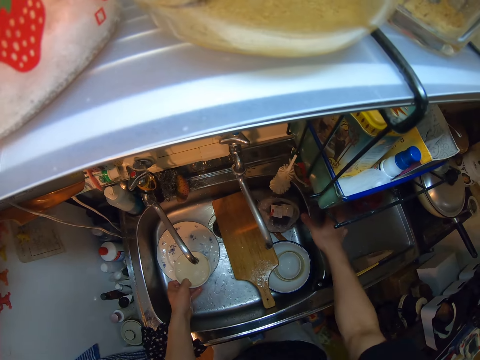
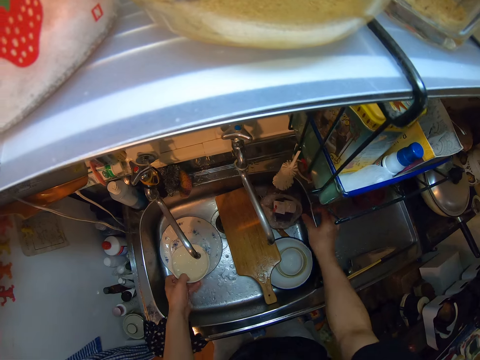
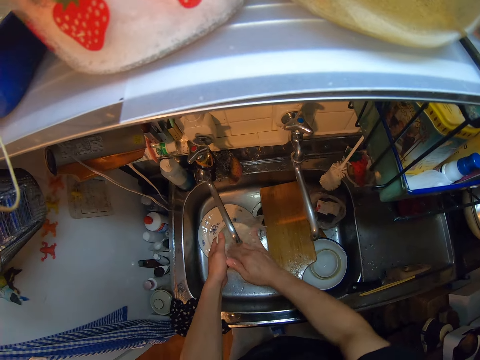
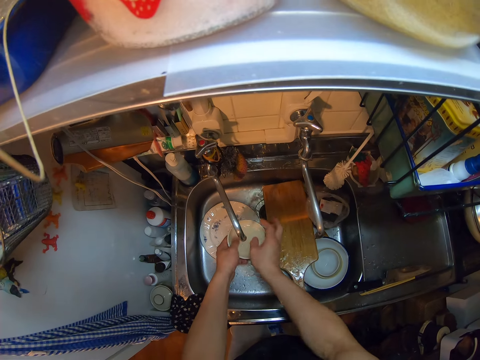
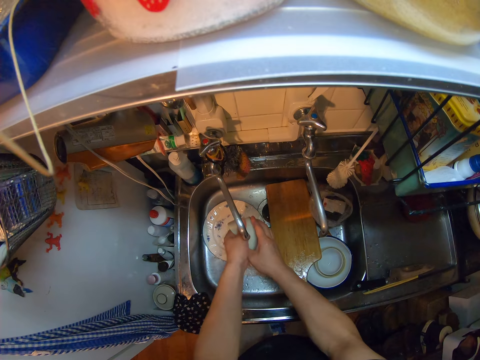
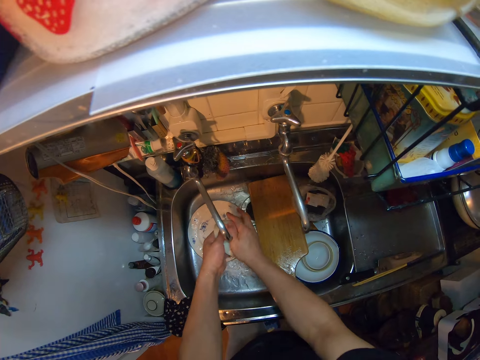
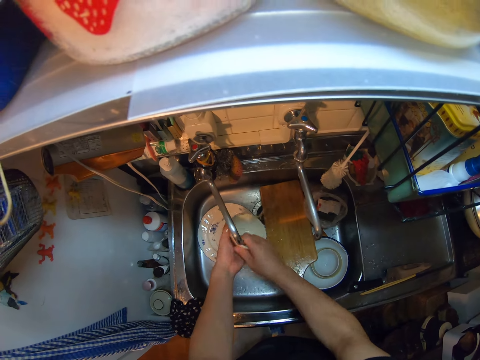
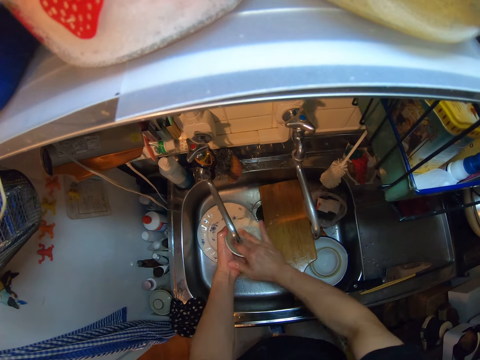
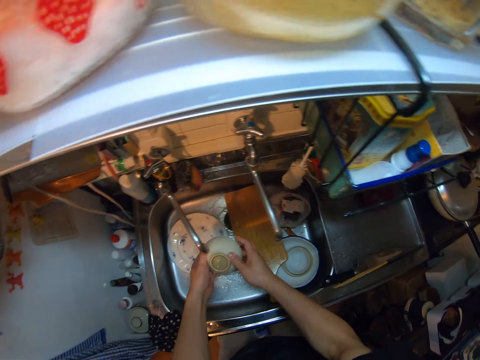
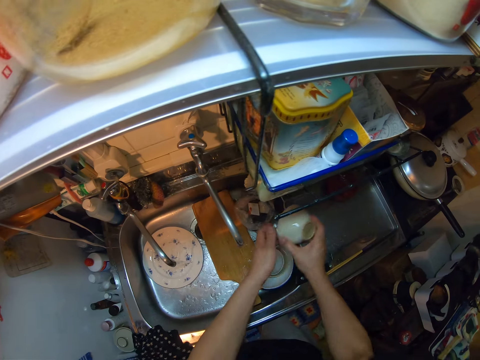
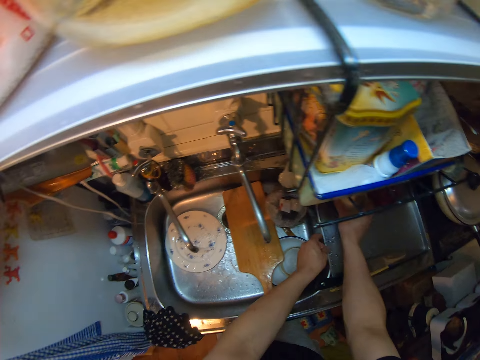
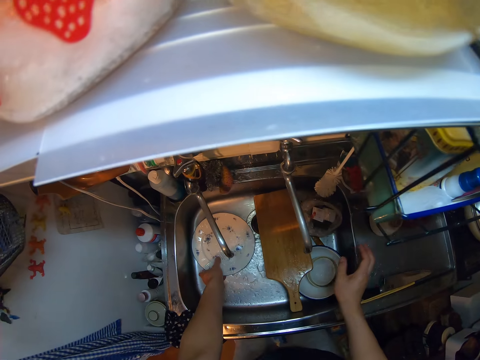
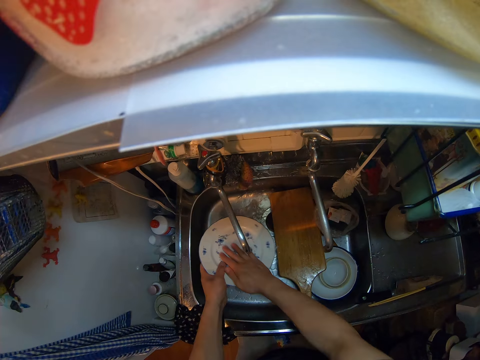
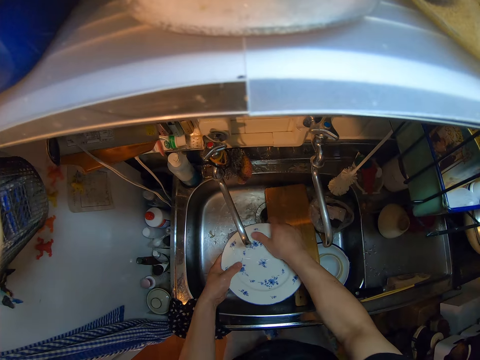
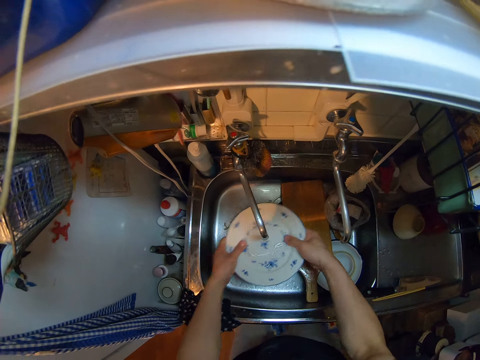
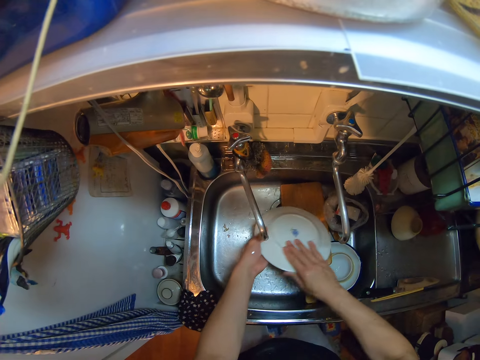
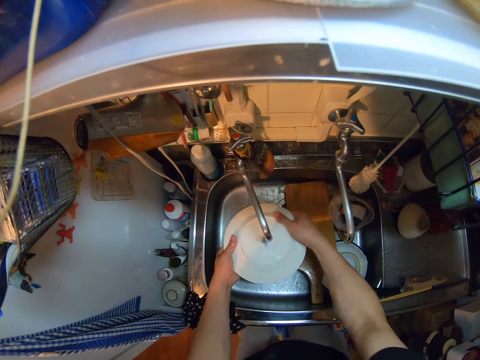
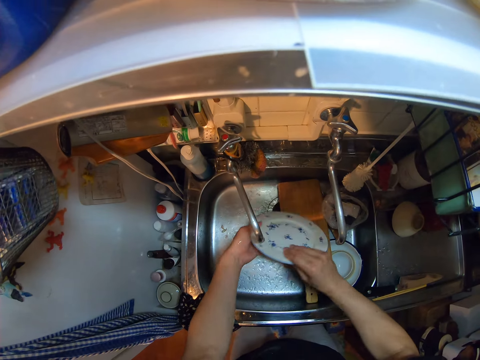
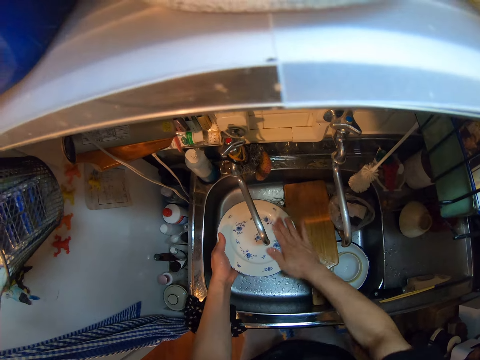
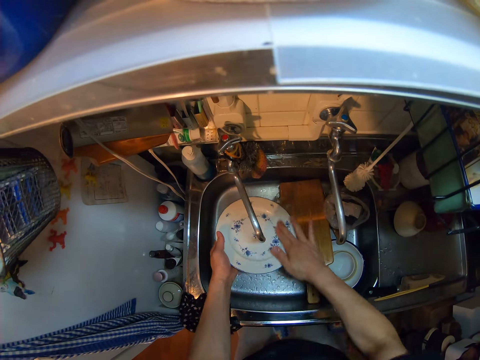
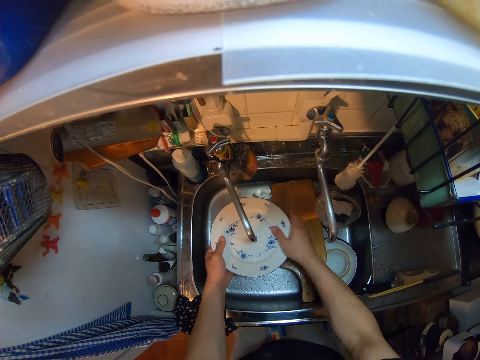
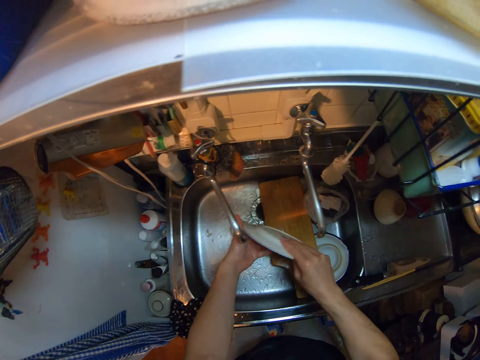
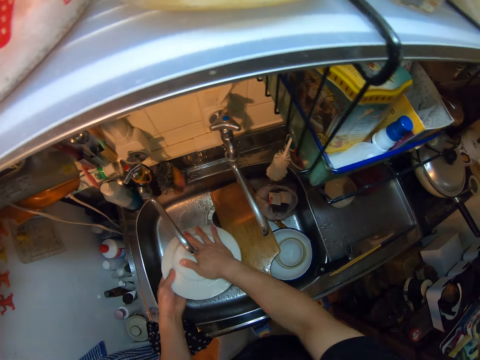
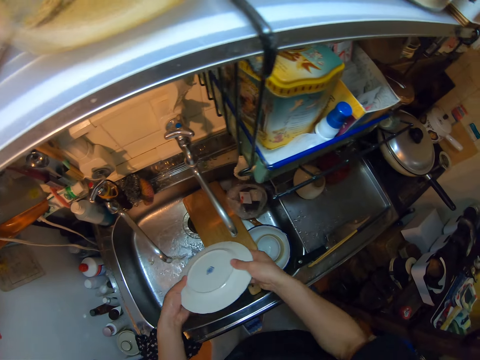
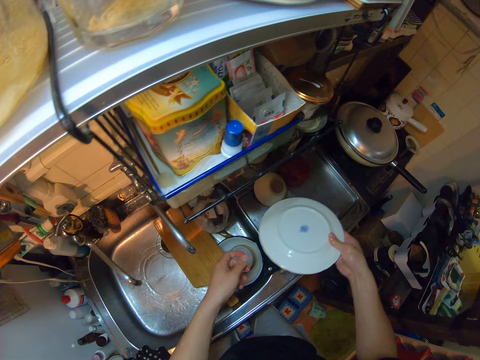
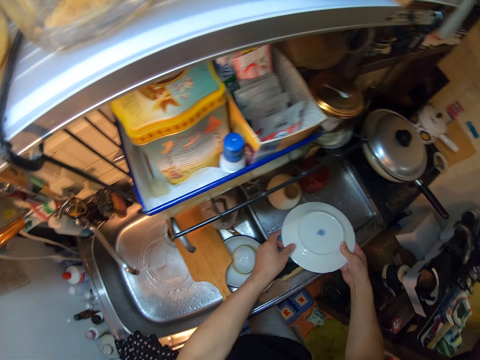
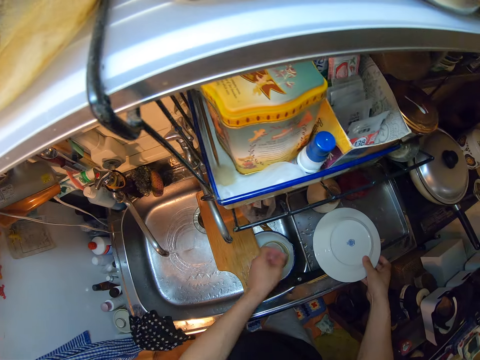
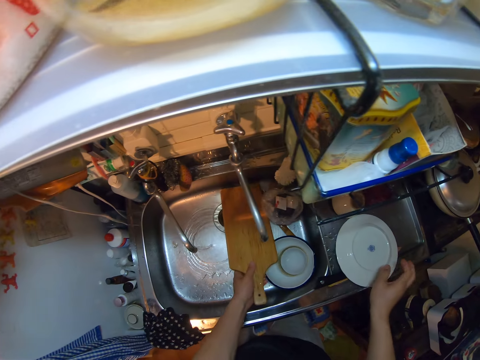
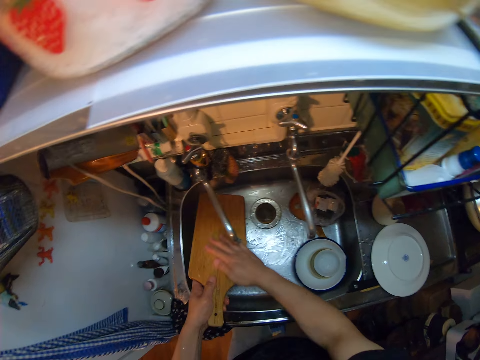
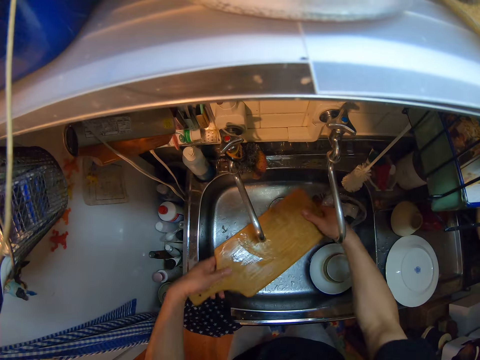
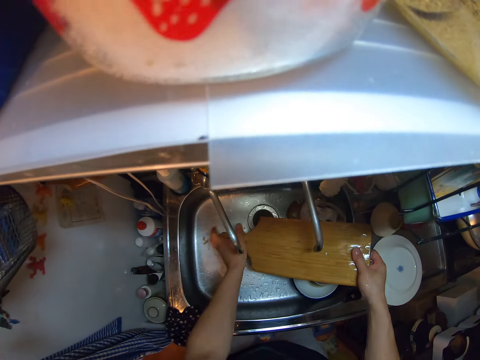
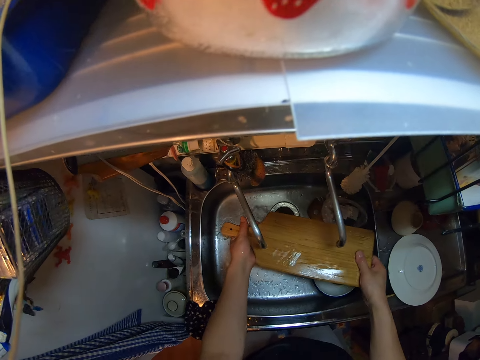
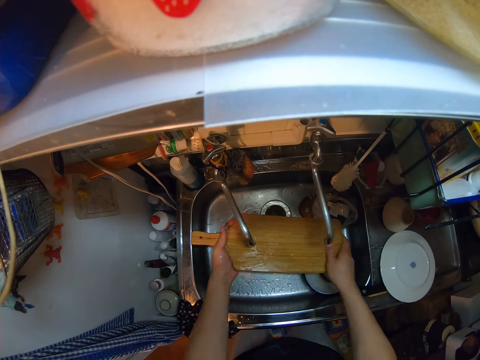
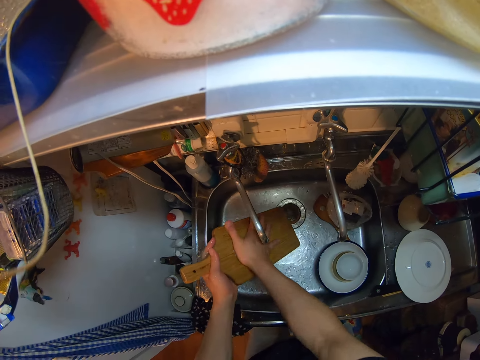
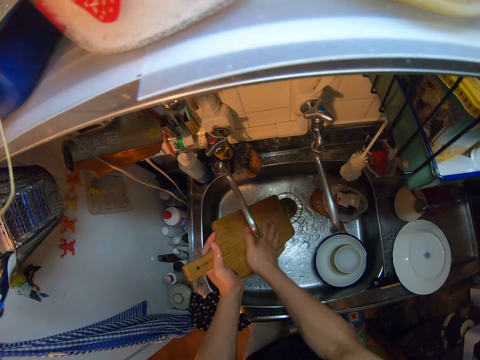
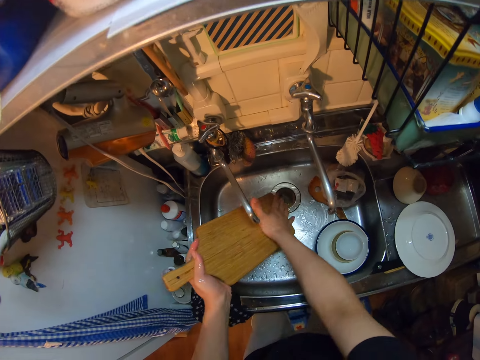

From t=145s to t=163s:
The camera wearer adjusts the cup on the steel tray. They take the bowl. They clean the bowl. They put the bowl on the tray. They take the plate. They clean the plate. They put the plate on the tray. They take the cutting board. They clean the cutting board.

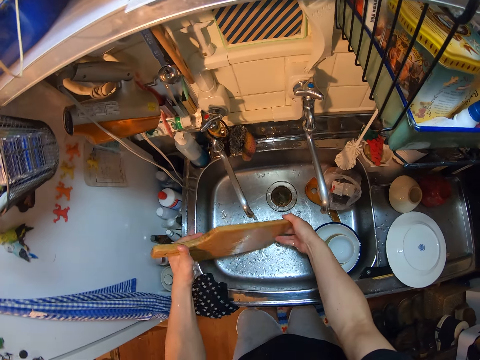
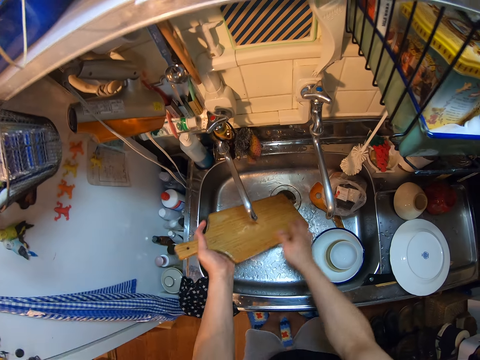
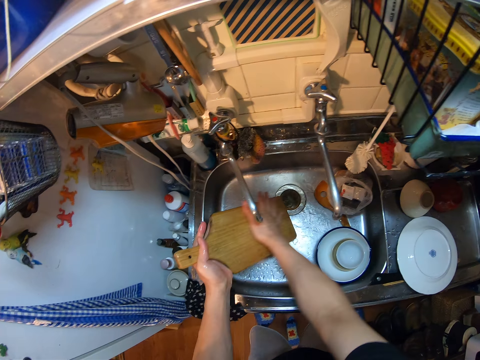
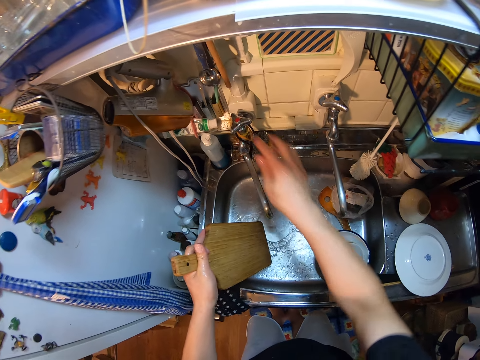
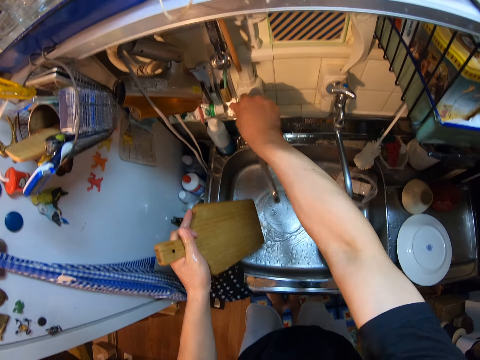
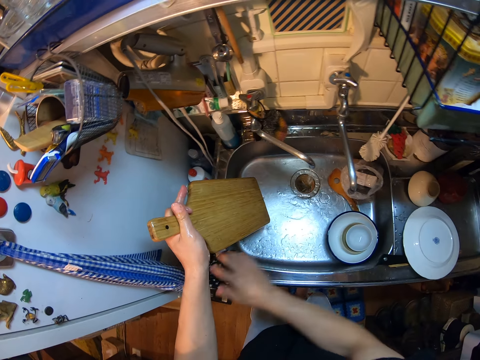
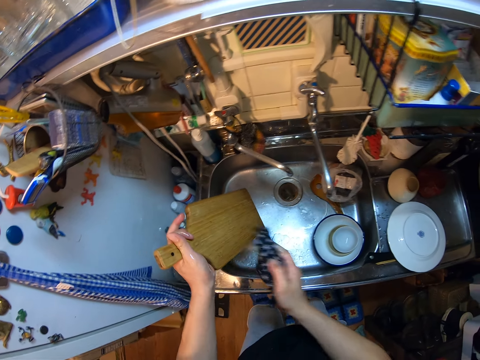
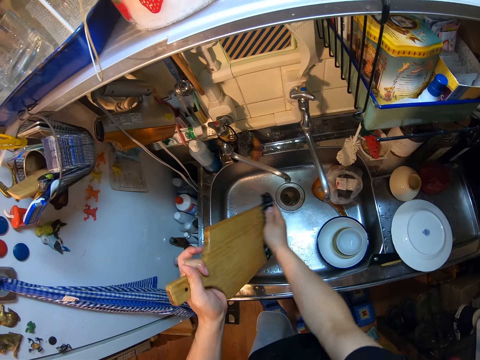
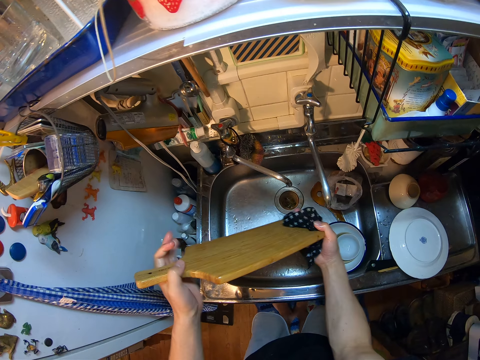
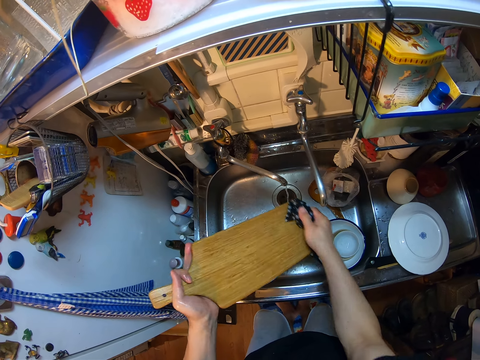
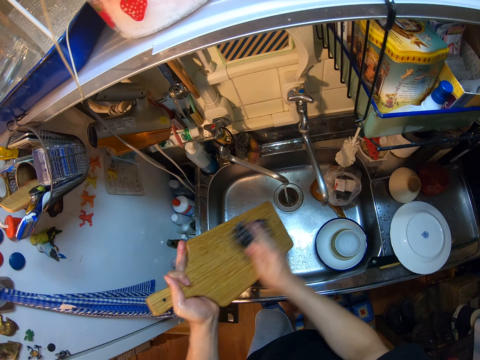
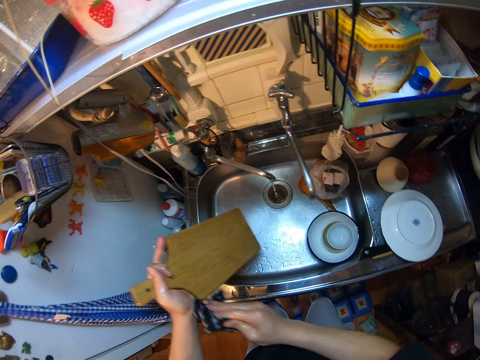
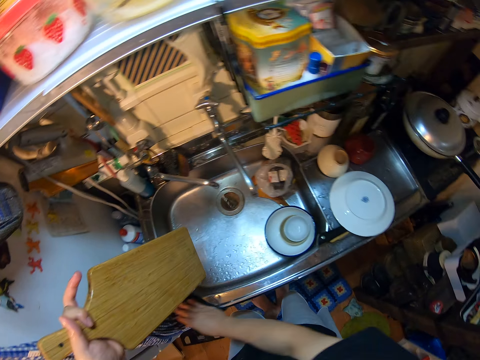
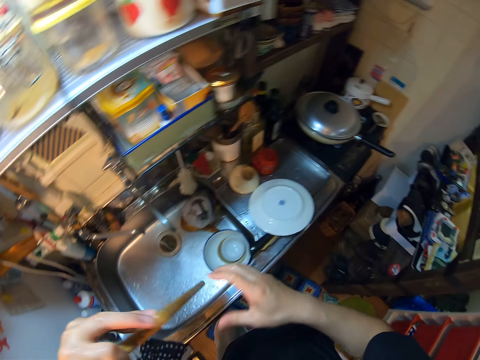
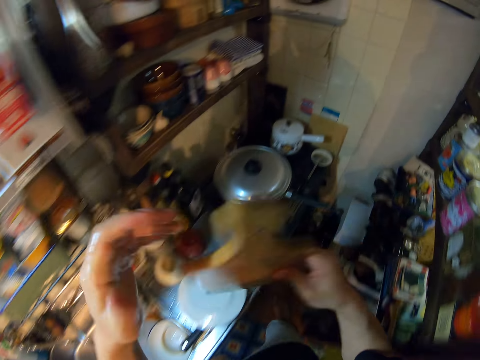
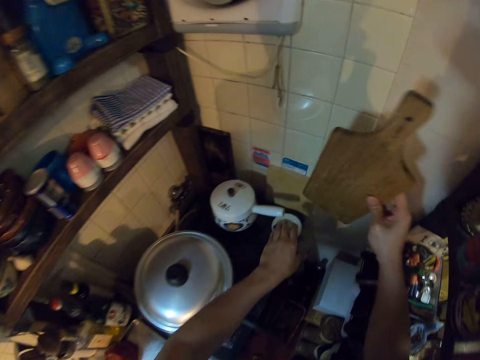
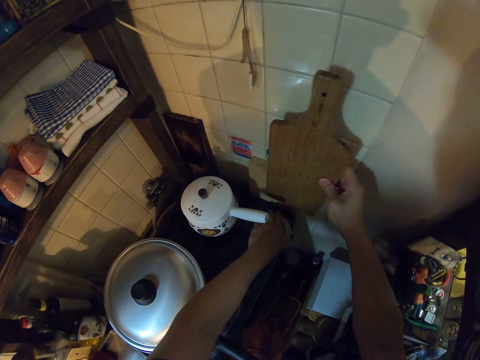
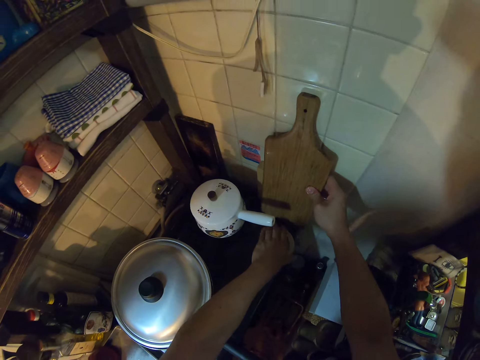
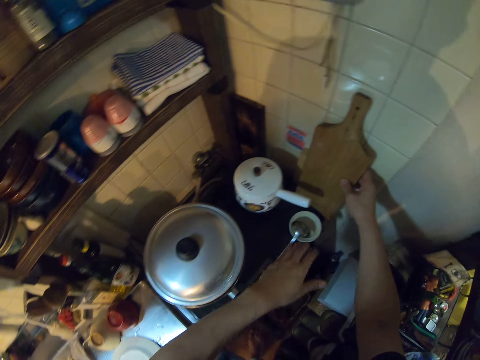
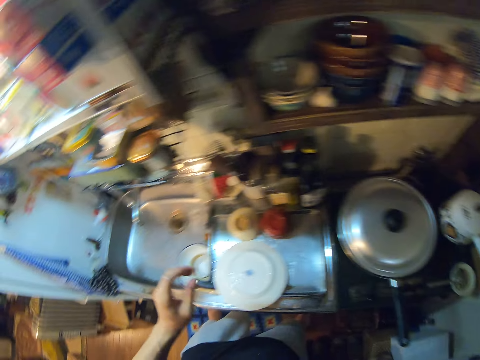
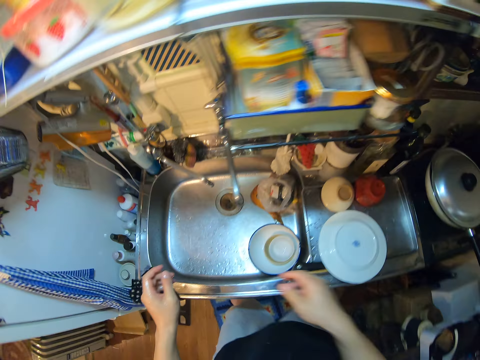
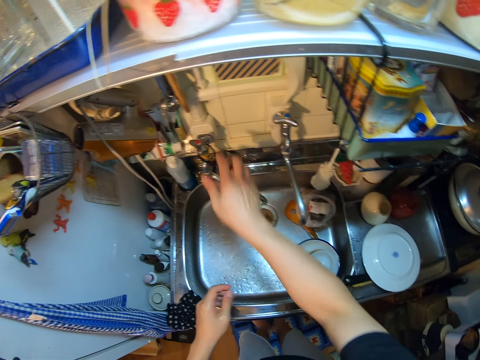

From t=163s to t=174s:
The camera wearer turns off the tap. He adjusts the tap to the right. He picks up the napkin from the left side of the sink. He wipes the cutting board with the napkin. He wipes the sink slab with the napkin. He moves the napkin to the left side of the sink. He puts down the napkin. He switches the cutting board from his left hand to his right hand. He drops the cutting board beside a cup on the right of a cooker. He adjusts the cup on the cooker.
